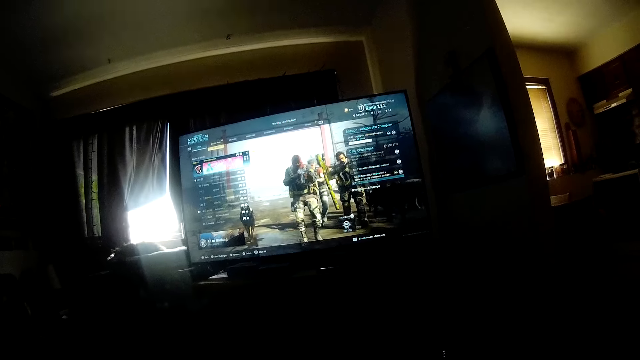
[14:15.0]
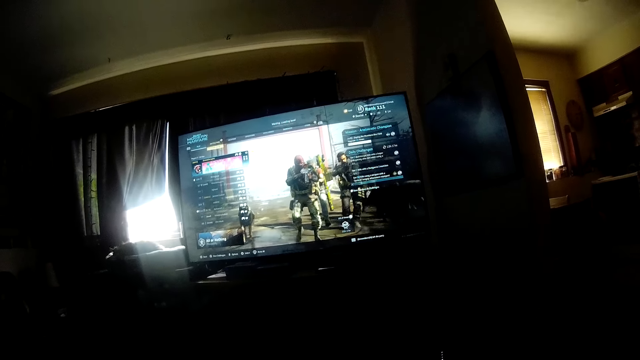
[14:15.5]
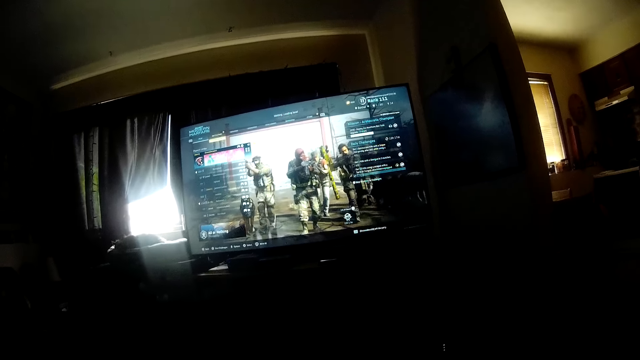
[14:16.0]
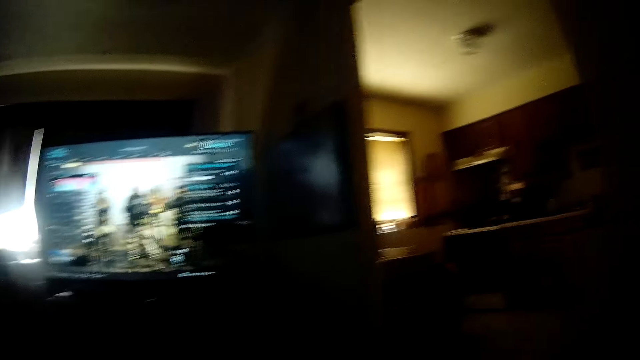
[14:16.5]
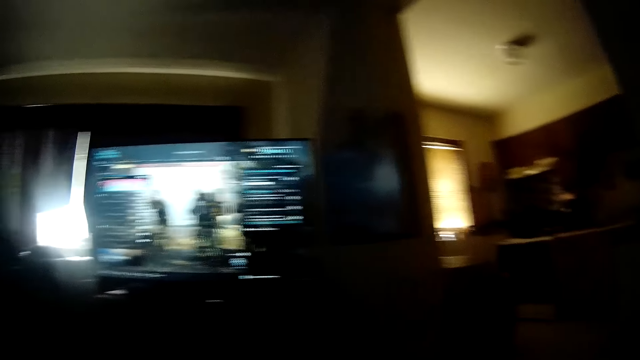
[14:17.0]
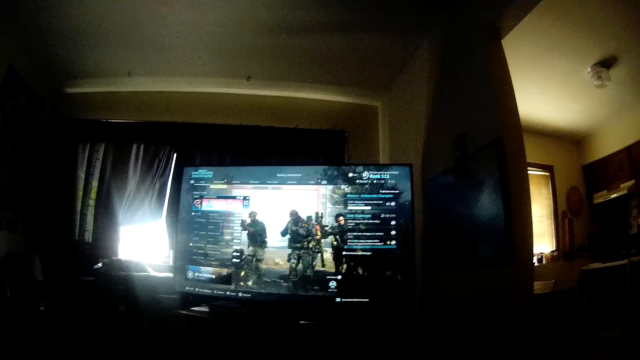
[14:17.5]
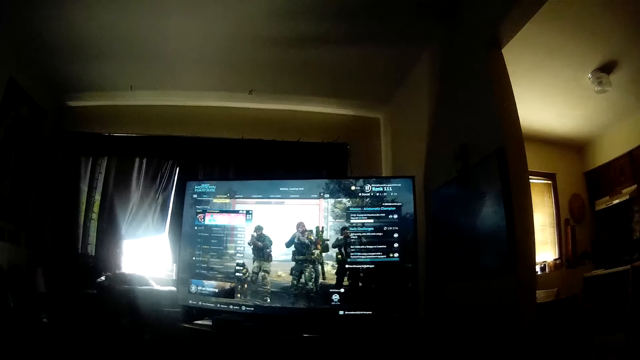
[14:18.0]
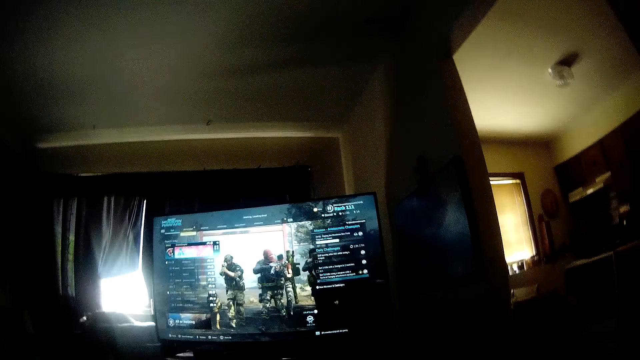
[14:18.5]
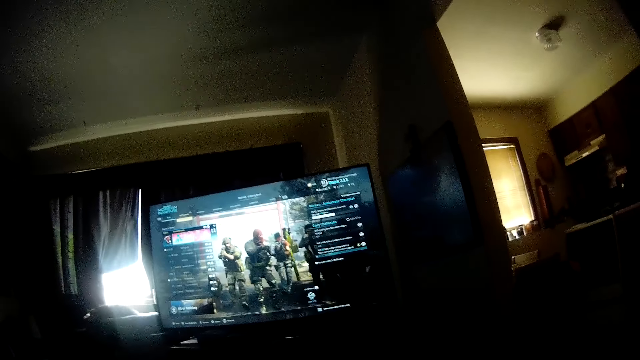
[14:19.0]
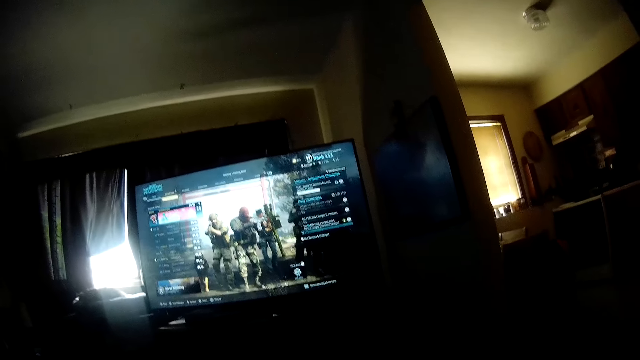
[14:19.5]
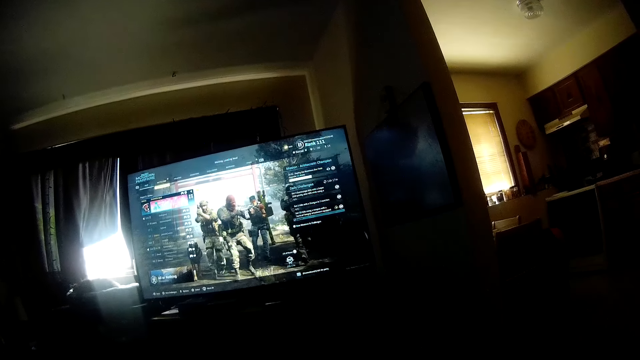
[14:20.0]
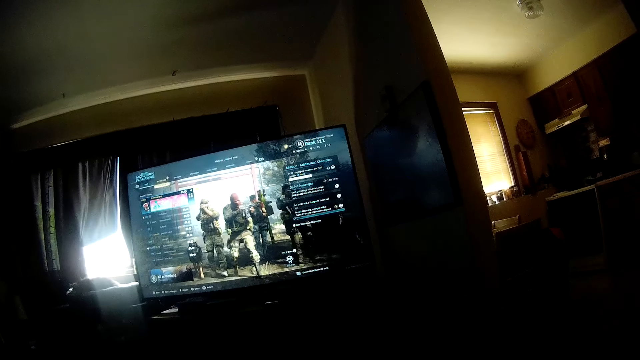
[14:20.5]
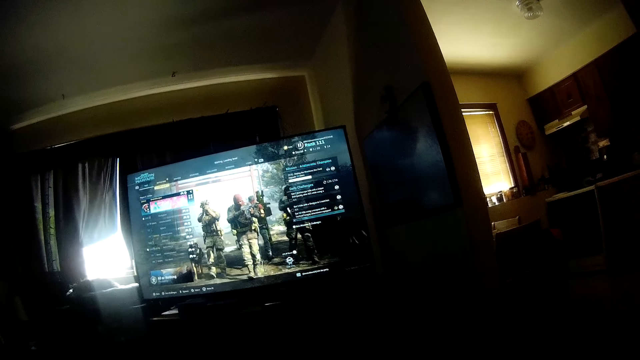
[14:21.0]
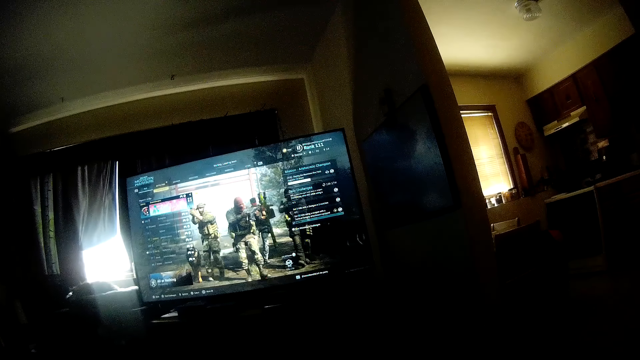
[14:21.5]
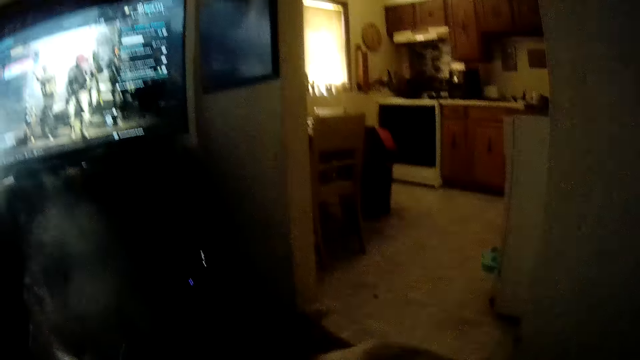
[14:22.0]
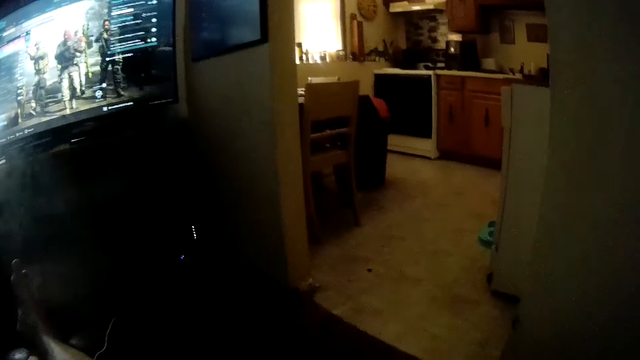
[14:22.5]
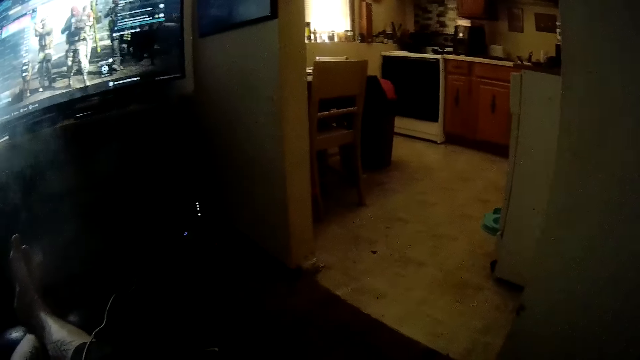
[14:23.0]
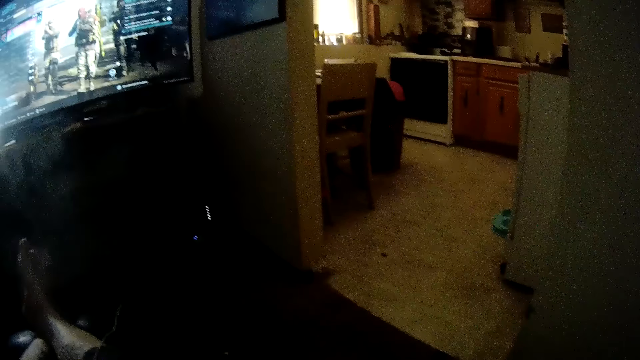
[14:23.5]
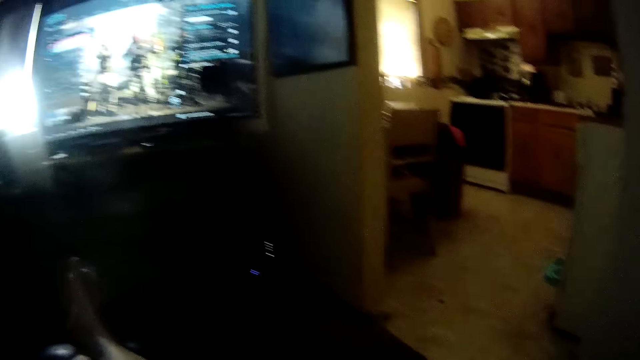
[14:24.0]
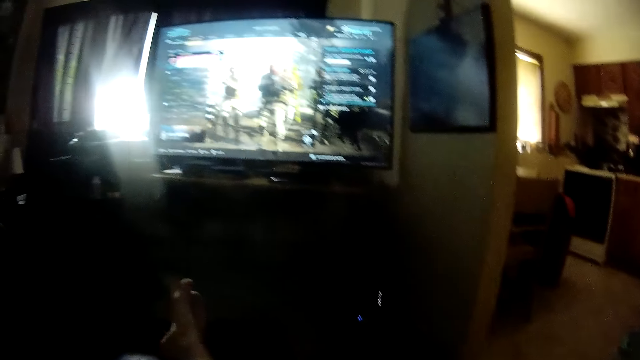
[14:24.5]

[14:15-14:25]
The camera wearer talks to himself. They play the video game.

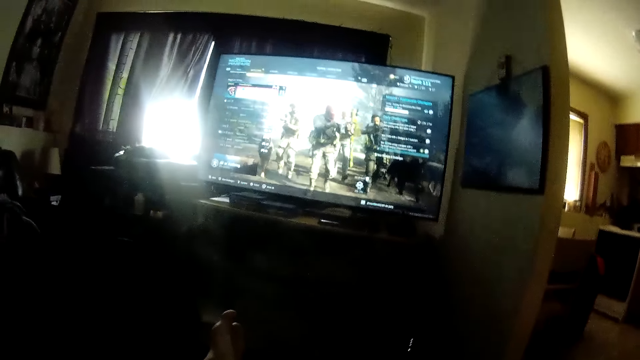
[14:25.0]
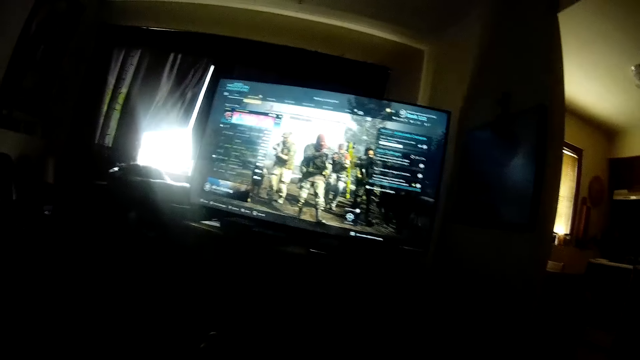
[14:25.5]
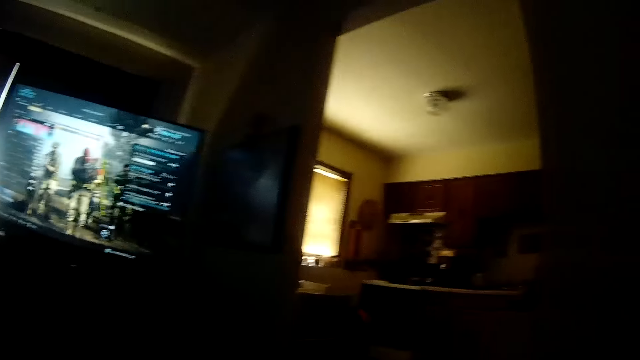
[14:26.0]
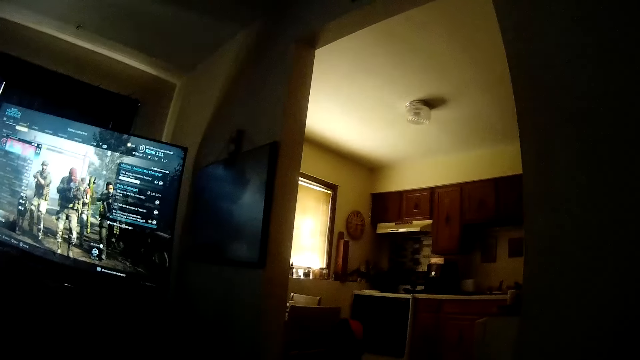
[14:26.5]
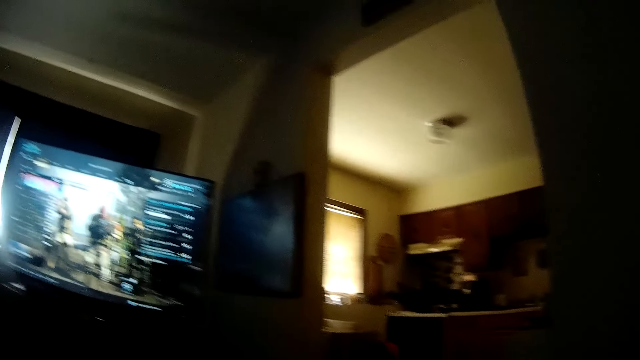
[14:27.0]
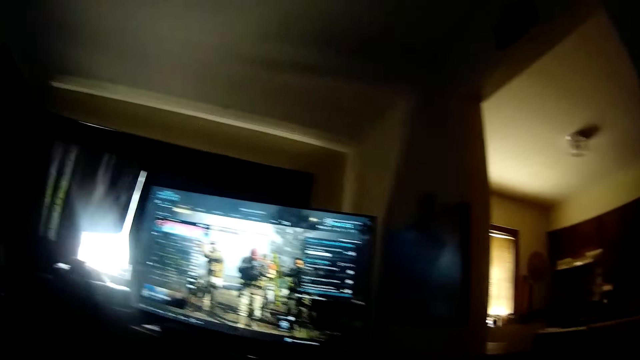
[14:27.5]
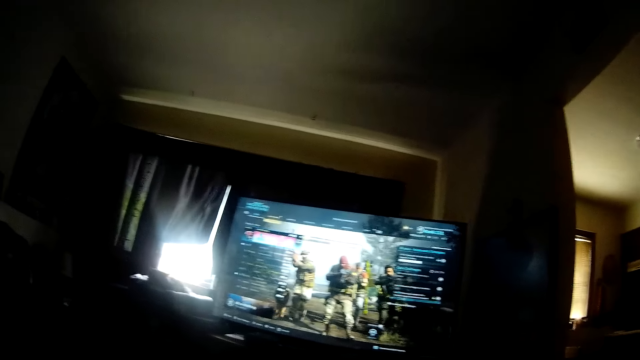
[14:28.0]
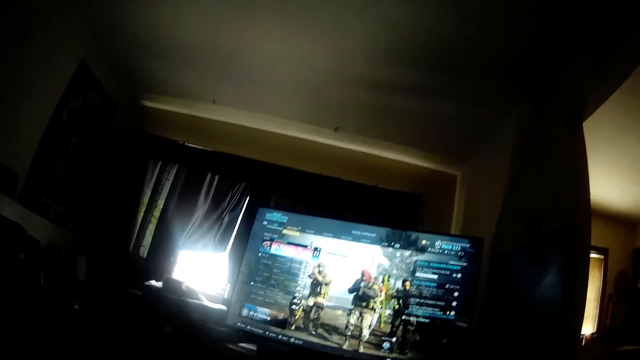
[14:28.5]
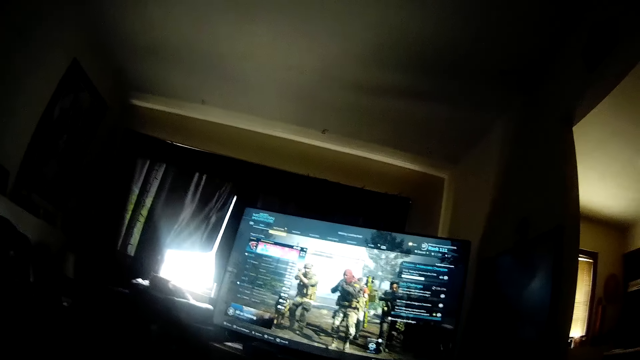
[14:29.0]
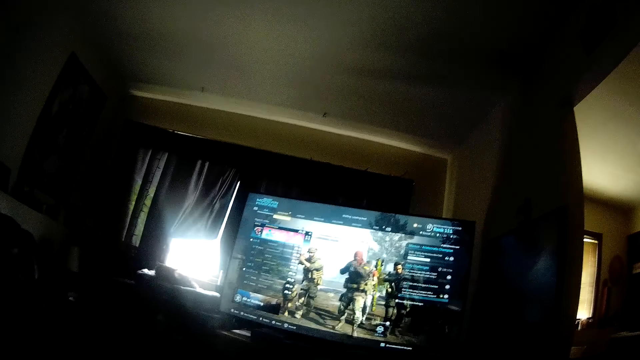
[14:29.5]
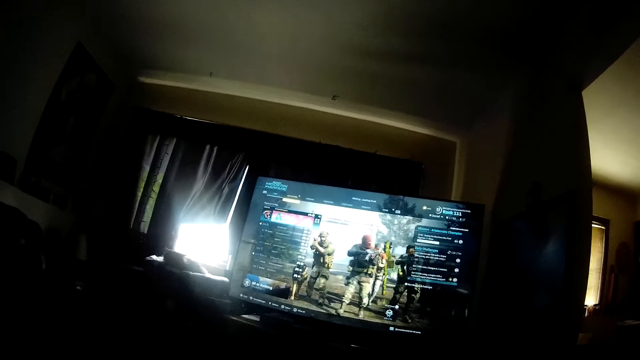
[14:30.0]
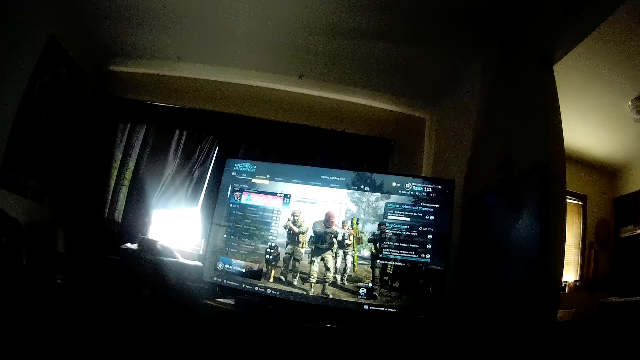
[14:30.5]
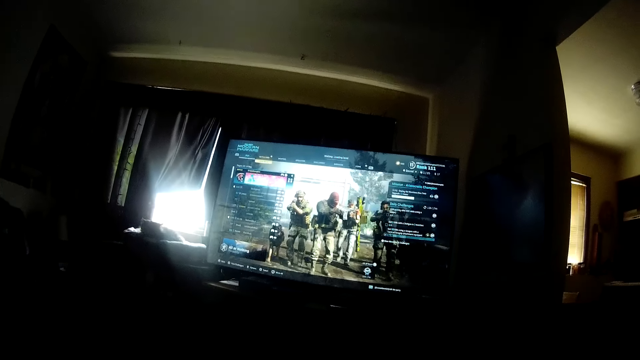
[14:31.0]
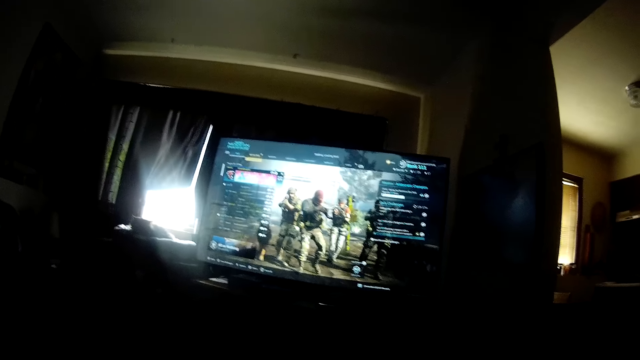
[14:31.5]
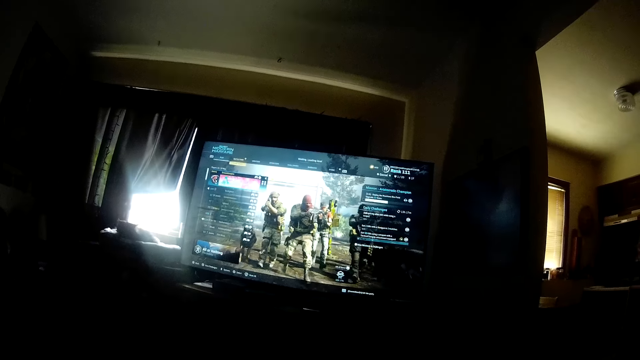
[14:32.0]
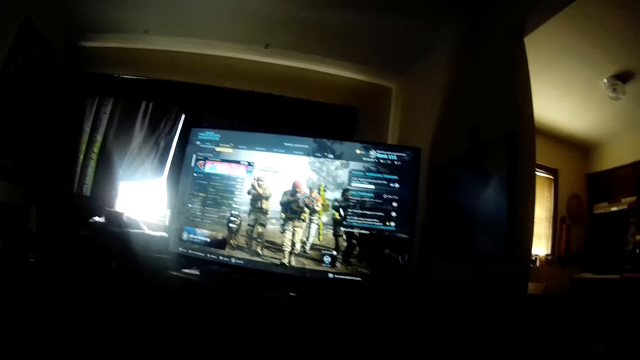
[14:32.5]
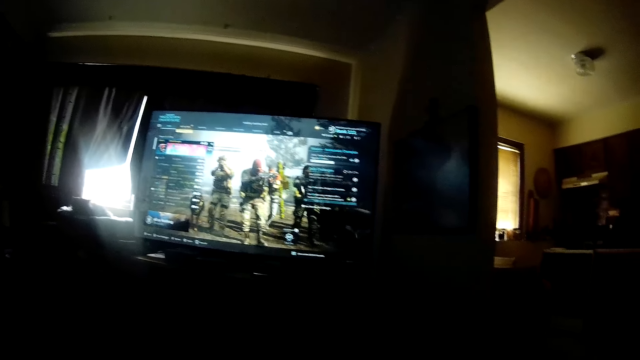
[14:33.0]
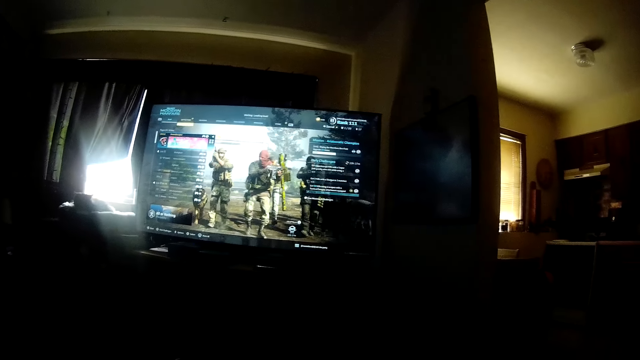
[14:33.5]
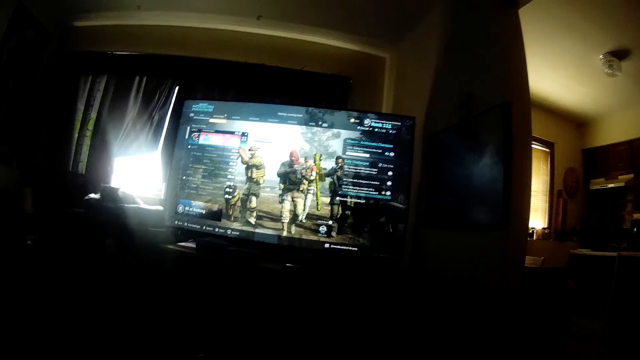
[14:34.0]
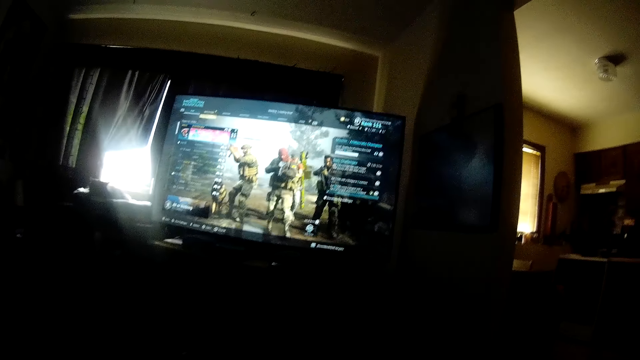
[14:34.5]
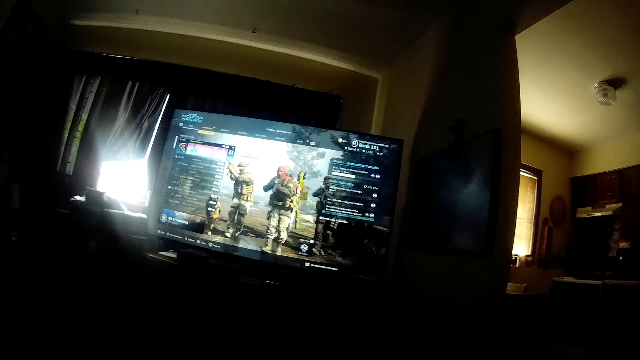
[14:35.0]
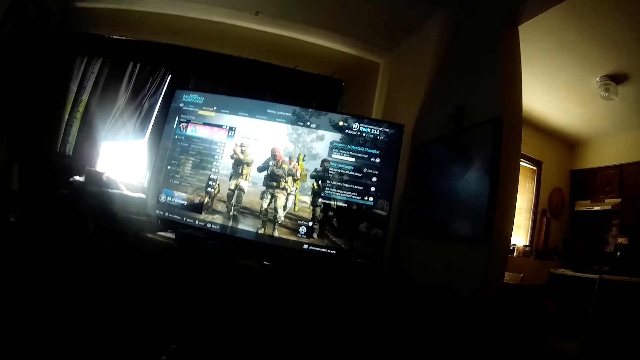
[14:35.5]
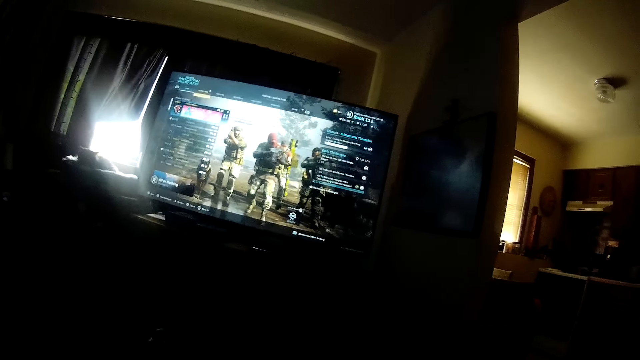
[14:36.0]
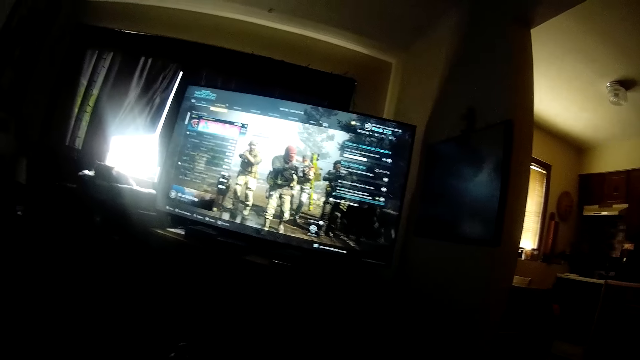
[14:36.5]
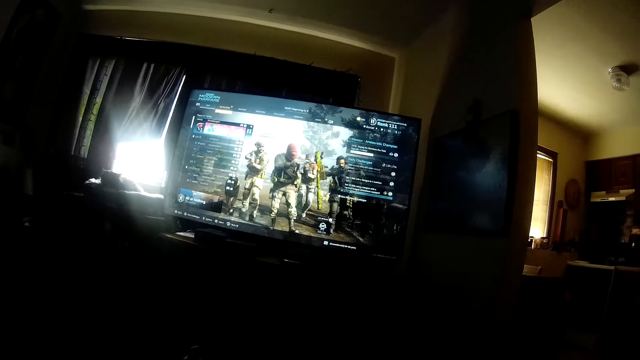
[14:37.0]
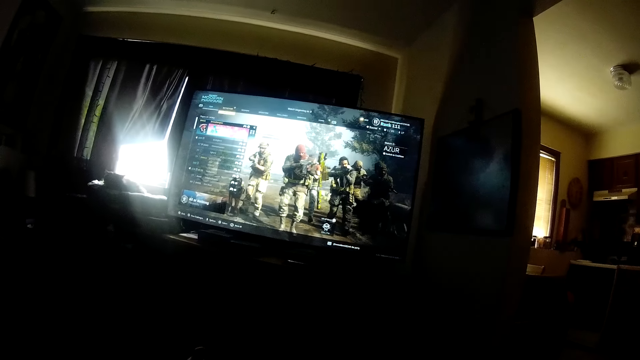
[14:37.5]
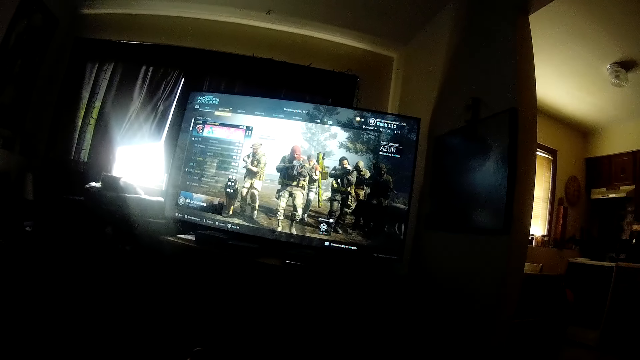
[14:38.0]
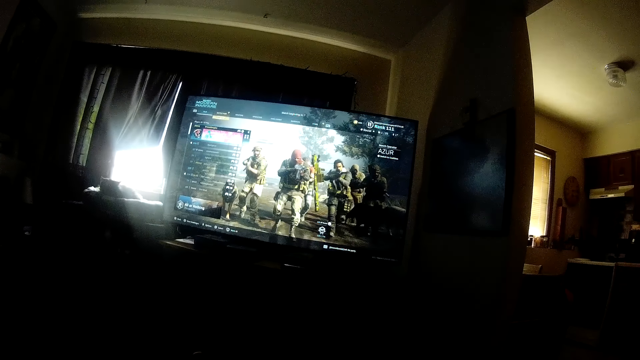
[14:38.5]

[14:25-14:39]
The camera wearer interacts with a woman.
